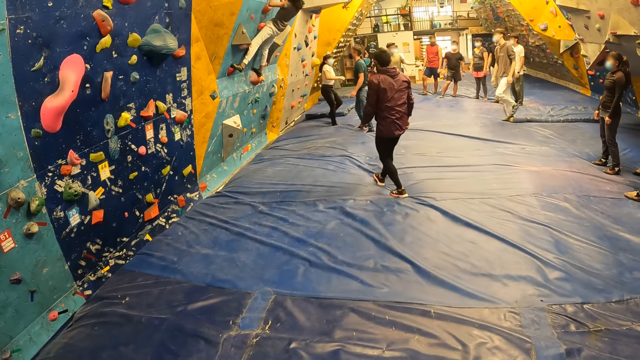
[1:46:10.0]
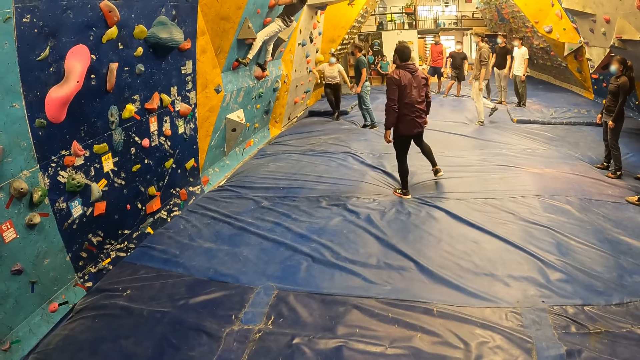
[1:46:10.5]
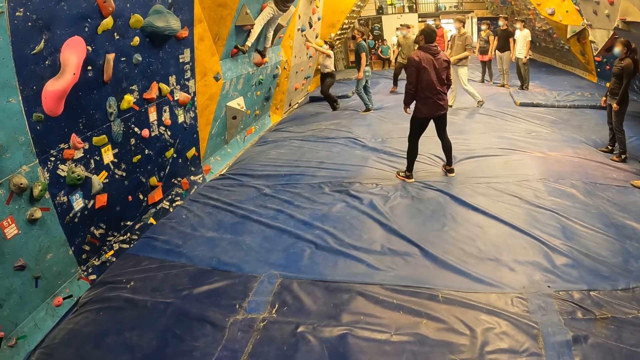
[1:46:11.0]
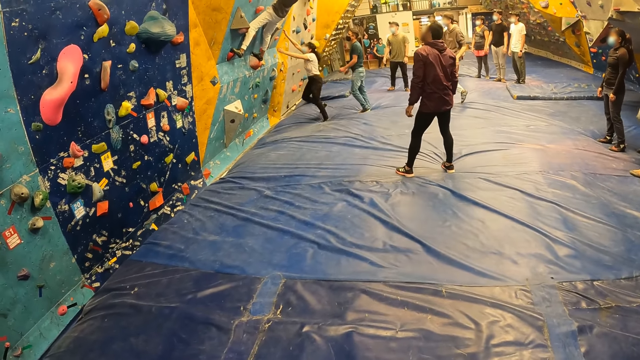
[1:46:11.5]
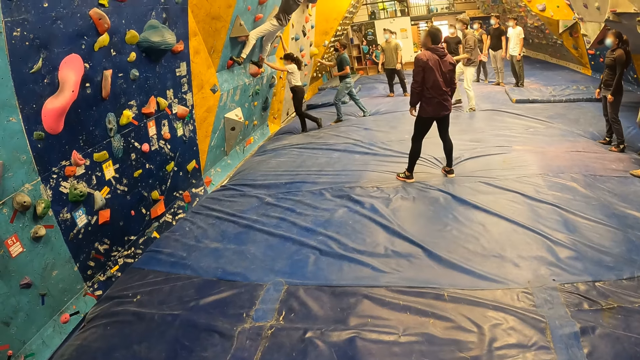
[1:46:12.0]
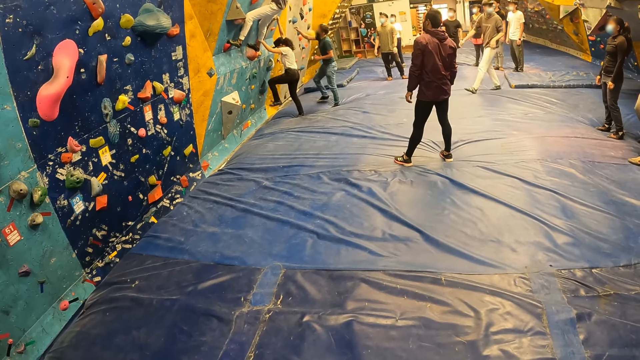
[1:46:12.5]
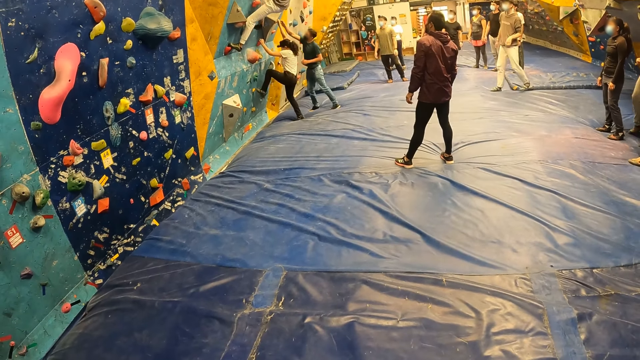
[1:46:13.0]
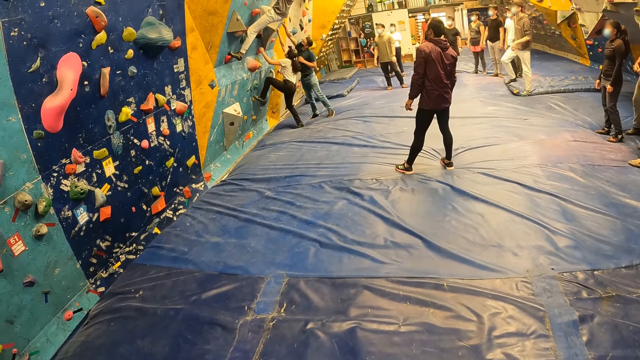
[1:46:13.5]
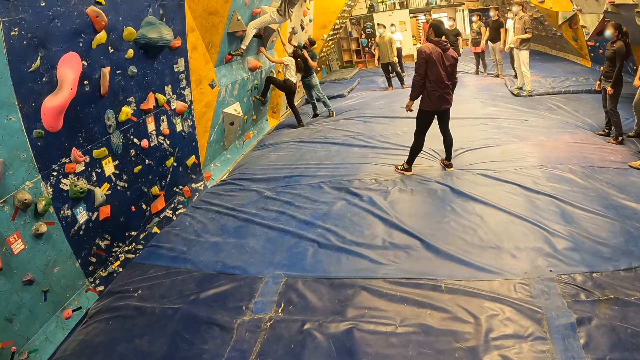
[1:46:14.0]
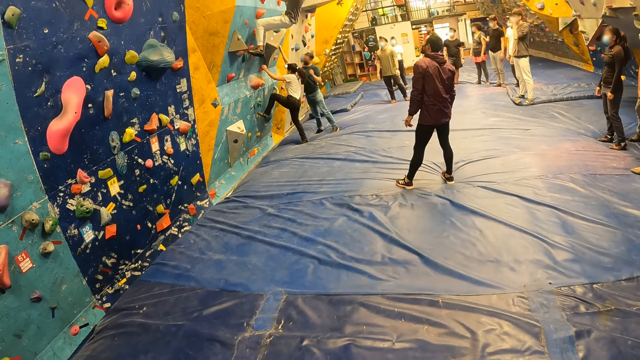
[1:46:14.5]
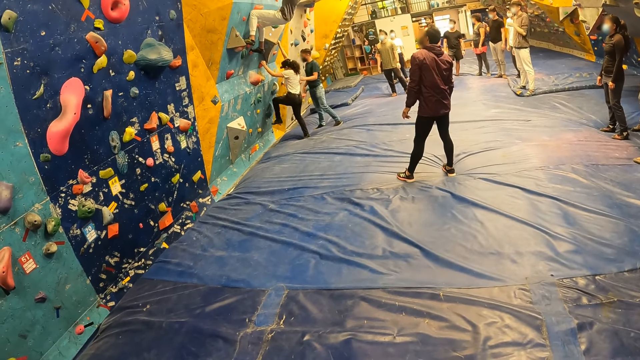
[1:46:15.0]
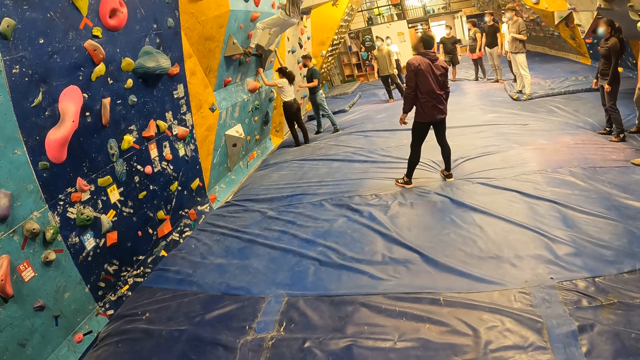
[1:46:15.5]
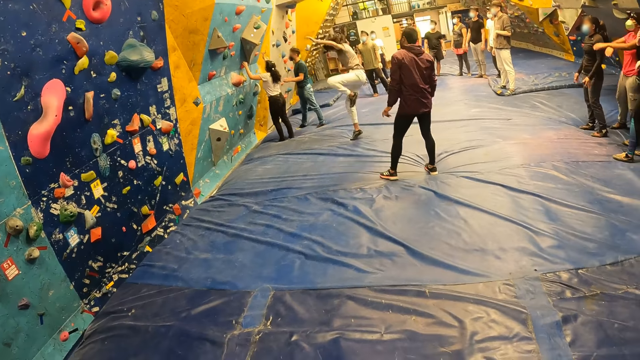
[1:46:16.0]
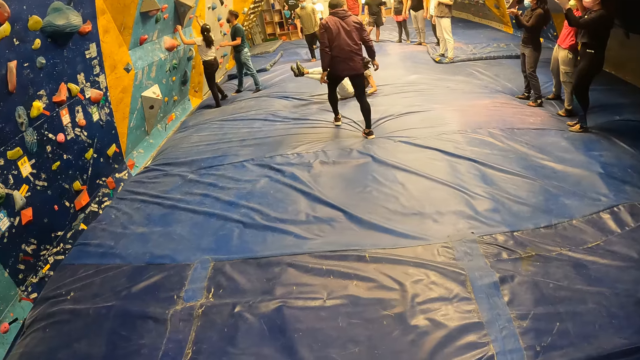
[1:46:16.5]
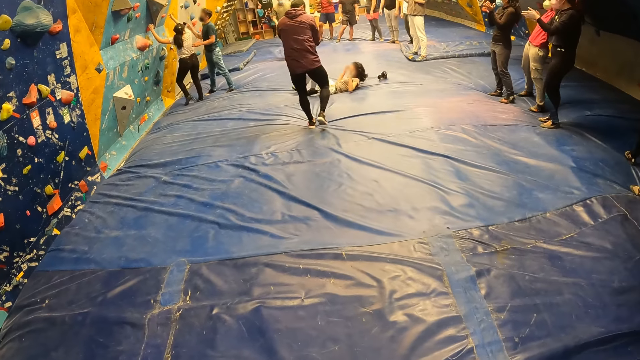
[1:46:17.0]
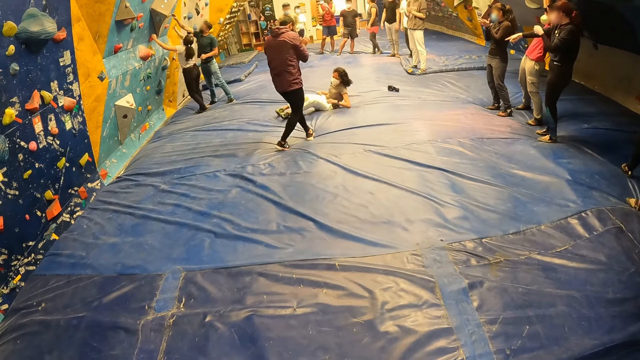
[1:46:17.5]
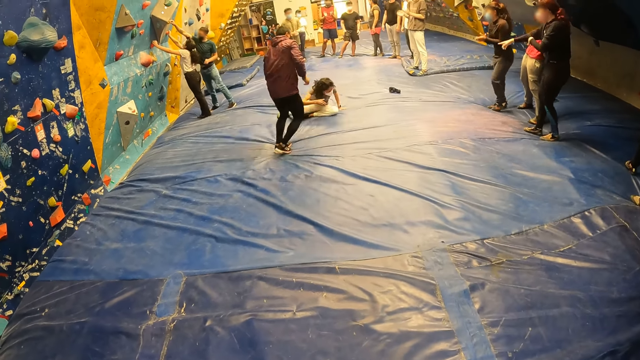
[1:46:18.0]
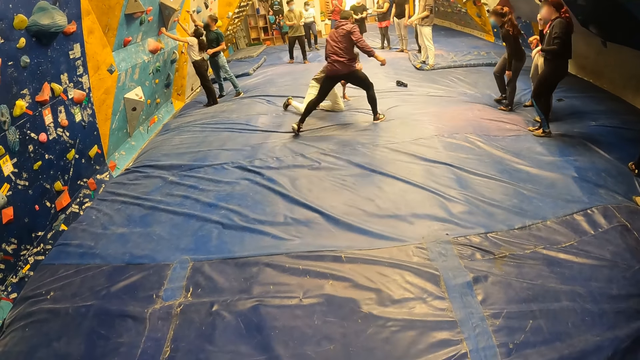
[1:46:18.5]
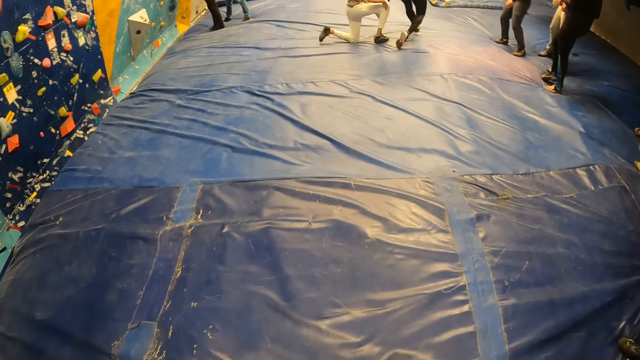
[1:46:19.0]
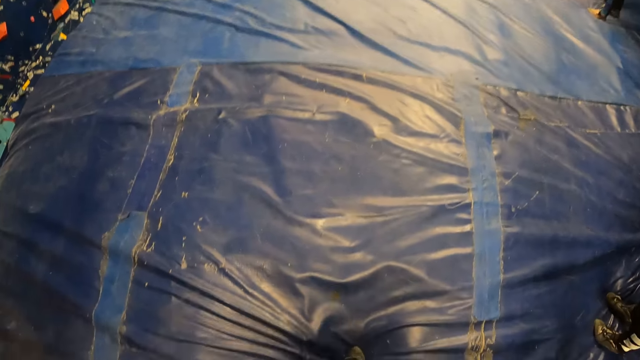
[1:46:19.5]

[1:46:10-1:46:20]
A woman climbs the climbing-wall. A man points with his right hand. Another woman jumps down from the climbing-wall. The camera wearer looks around.

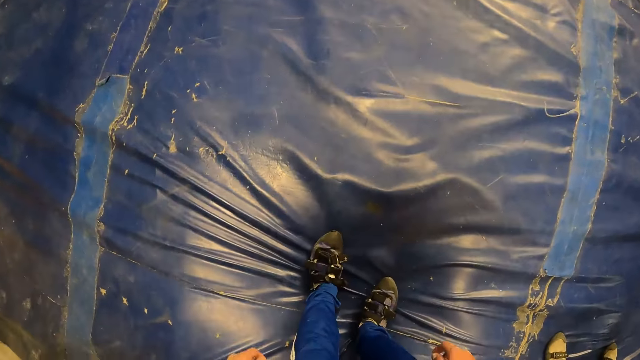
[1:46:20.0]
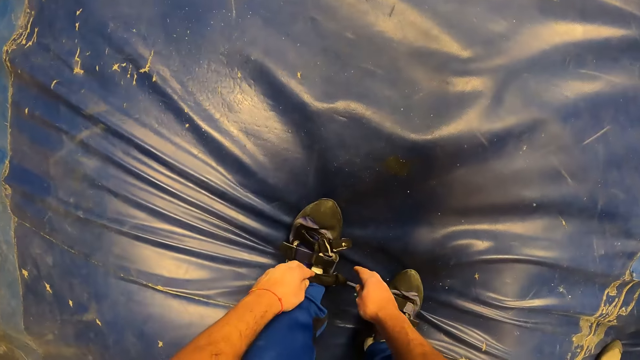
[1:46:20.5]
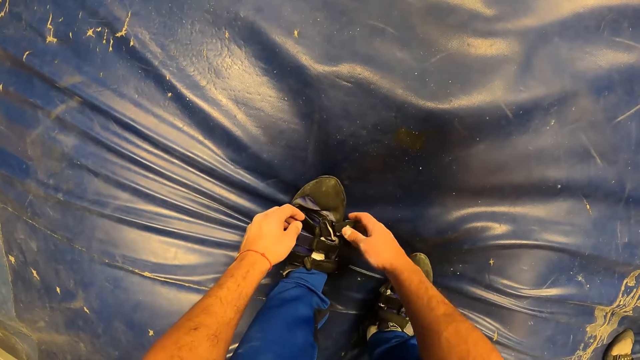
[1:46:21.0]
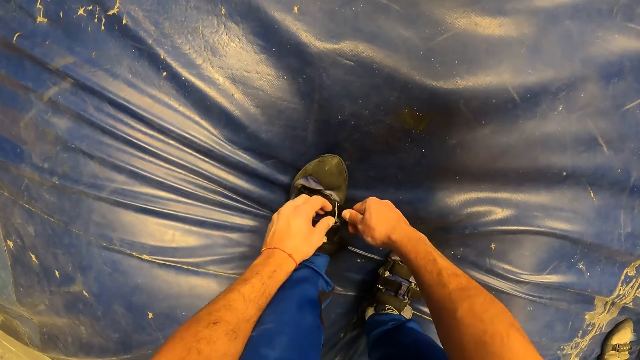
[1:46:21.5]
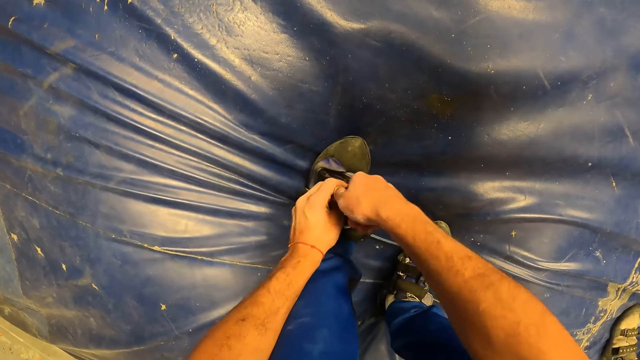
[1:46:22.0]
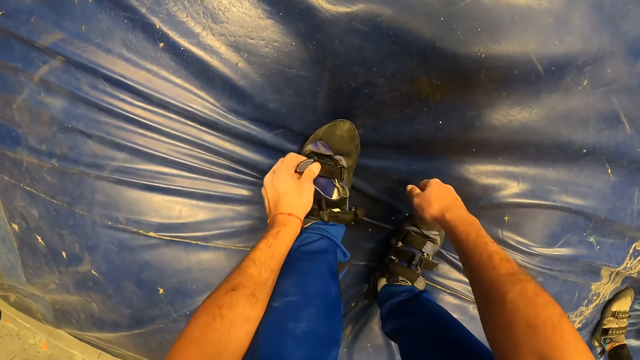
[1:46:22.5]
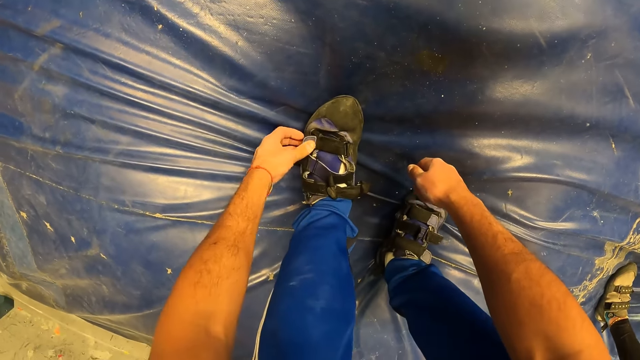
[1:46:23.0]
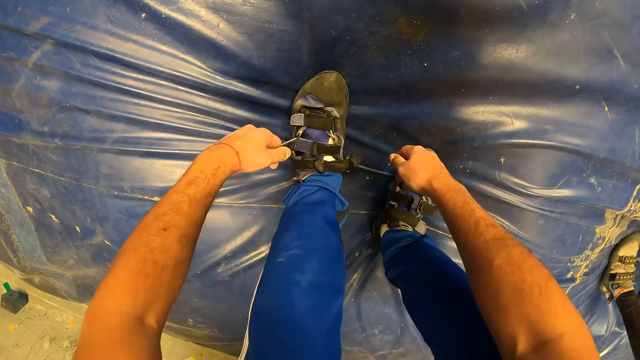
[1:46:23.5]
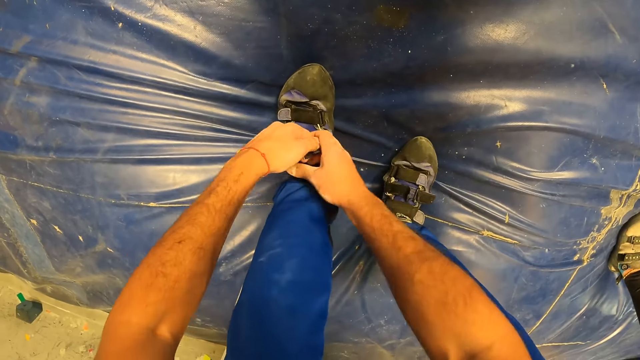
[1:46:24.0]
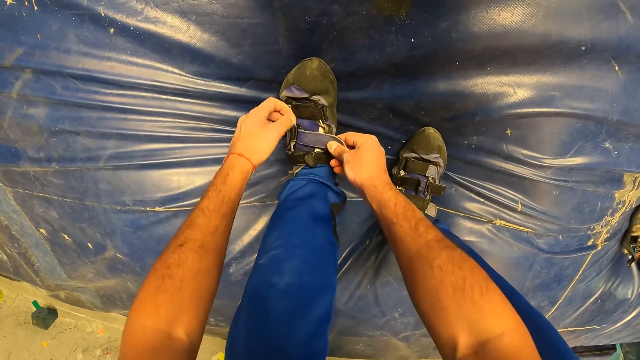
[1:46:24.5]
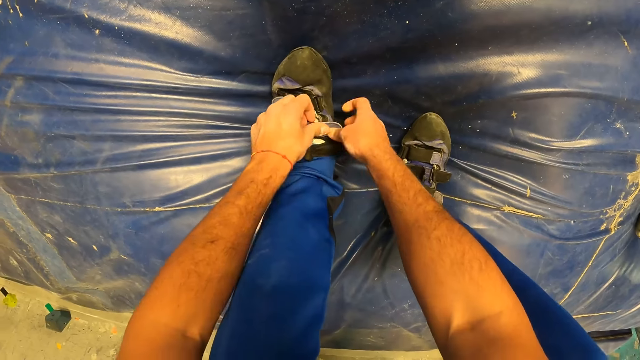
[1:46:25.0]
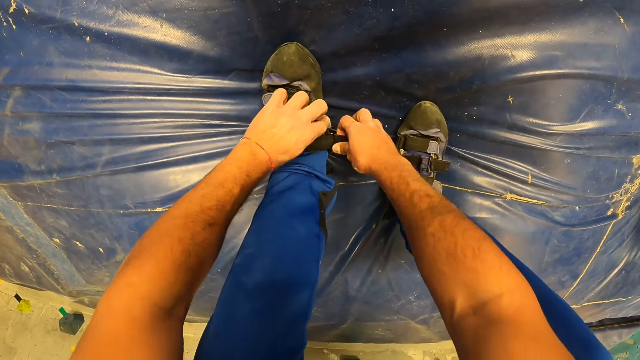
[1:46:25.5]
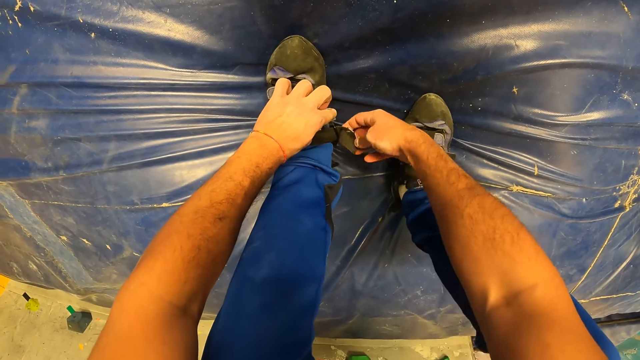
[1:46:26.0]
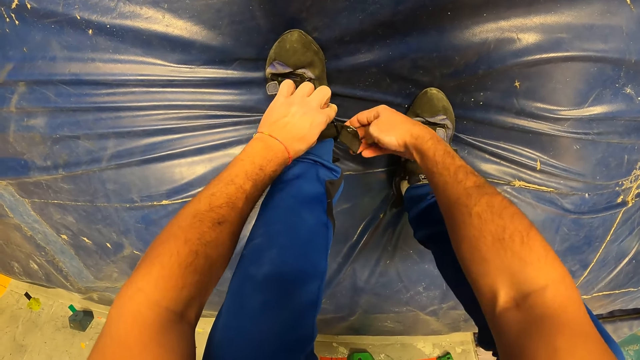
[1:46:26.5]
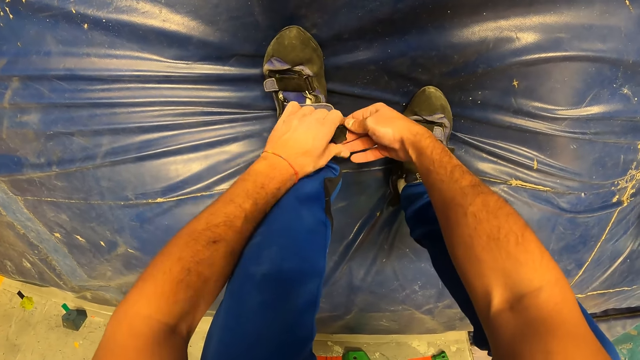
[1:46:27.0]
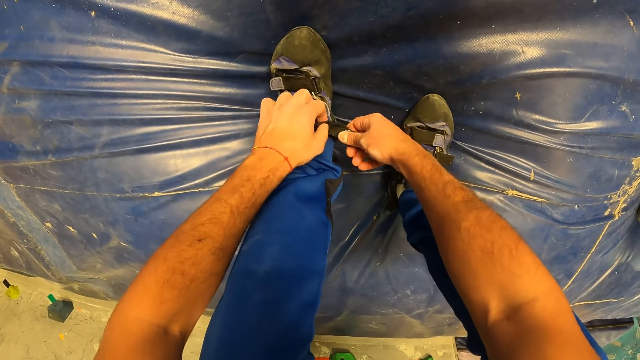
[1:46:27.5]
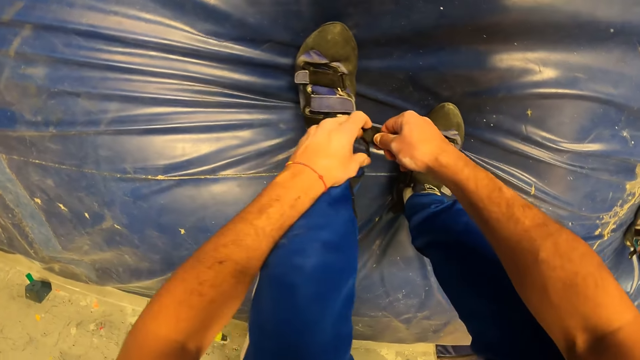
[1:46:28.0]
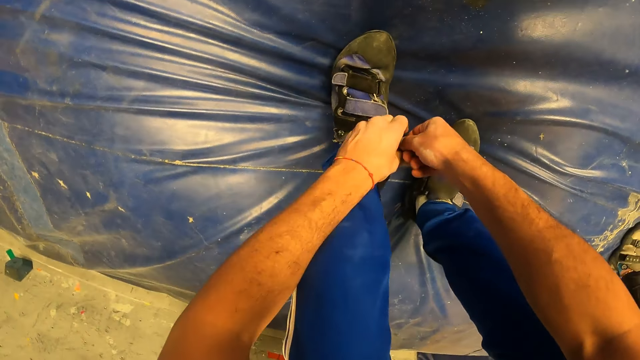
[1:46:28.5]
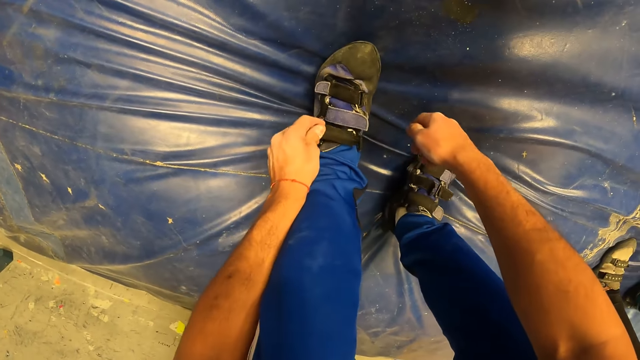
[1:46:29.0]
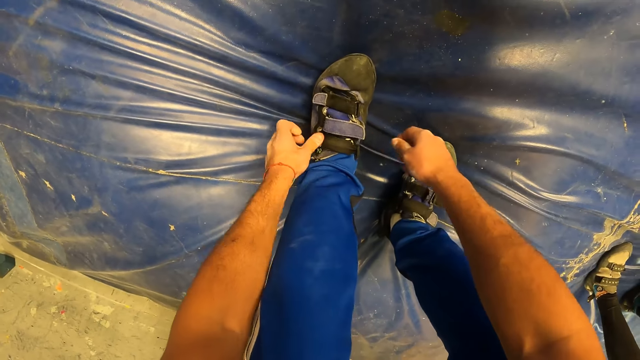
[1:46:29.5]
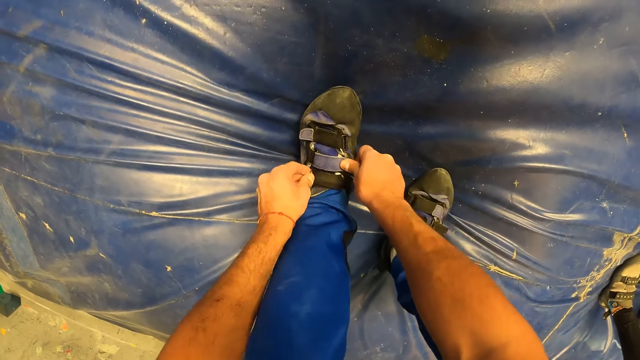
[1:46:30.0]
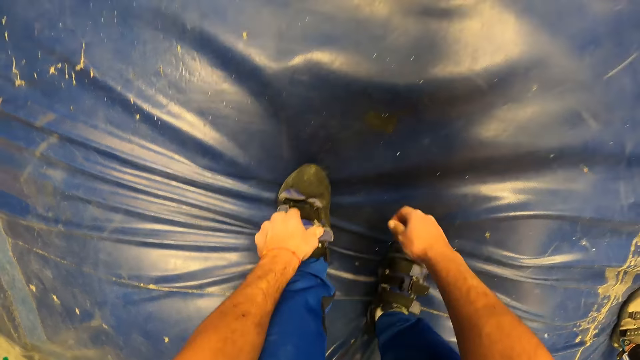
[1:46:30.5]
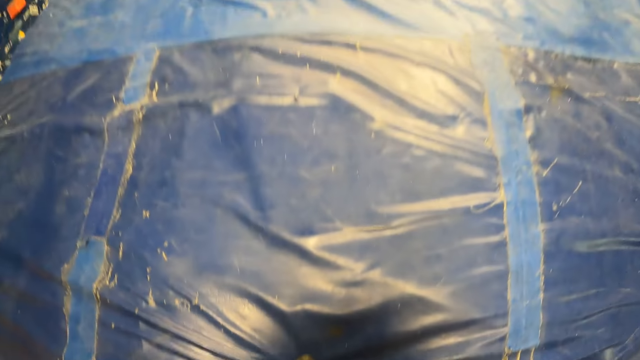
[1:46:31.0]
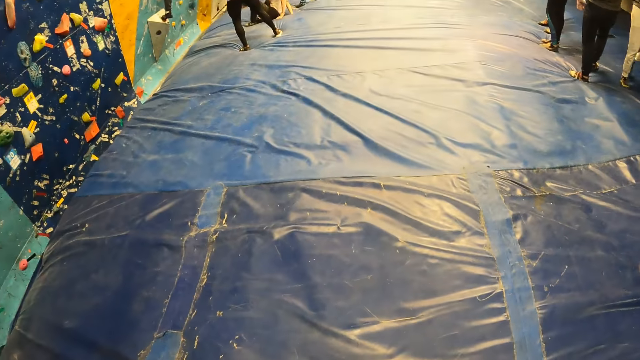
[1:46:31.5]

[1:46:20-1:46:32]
The camera wearer straps his left shoe with both hands. He straps his left shoe with both hands again. He straps his left shoe with his left hand. He passes the shoe strap to his right hand. He pushes the strap down with his left hand. He grabs the strap with his right hand. He straps the shoe with both hands.
